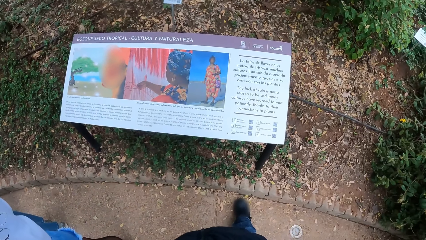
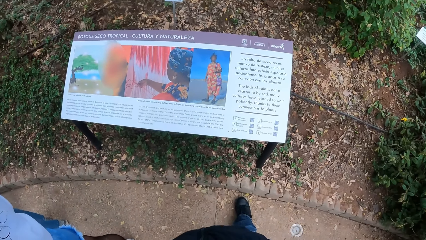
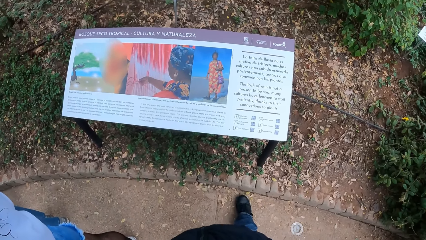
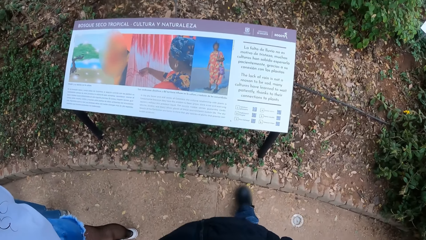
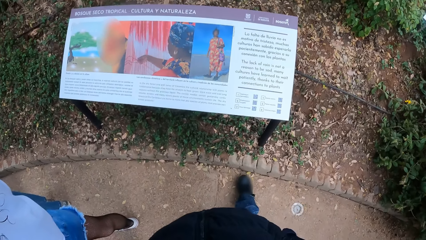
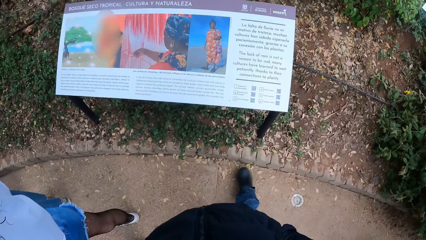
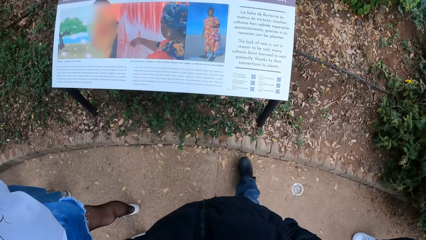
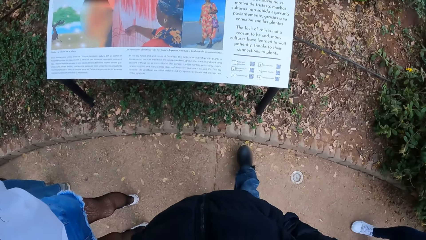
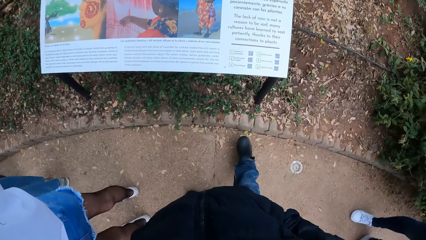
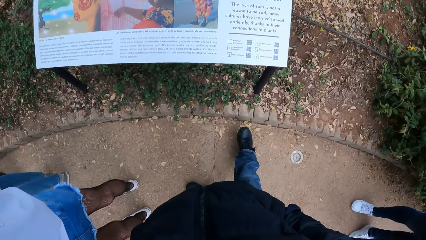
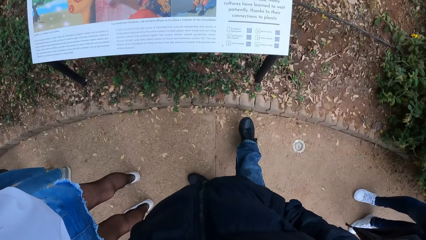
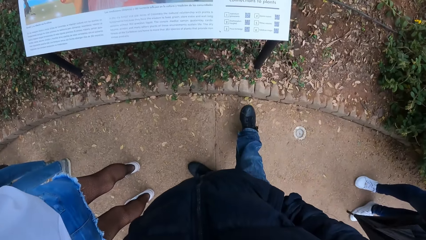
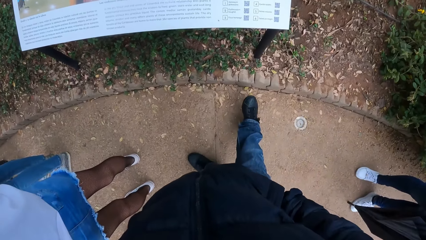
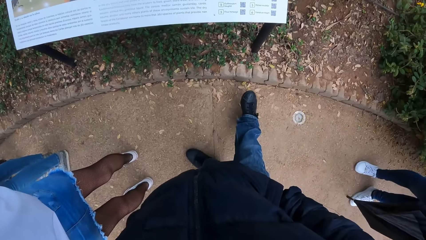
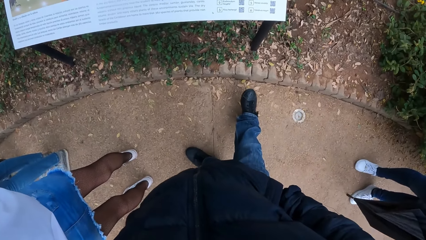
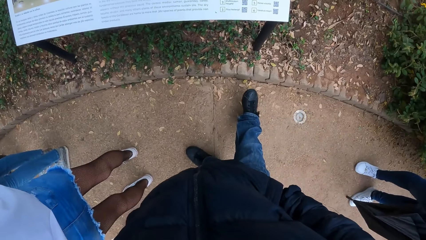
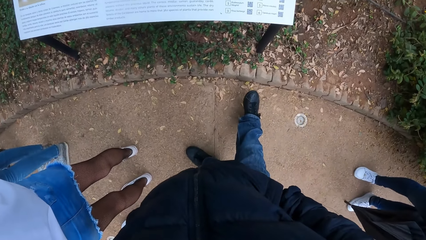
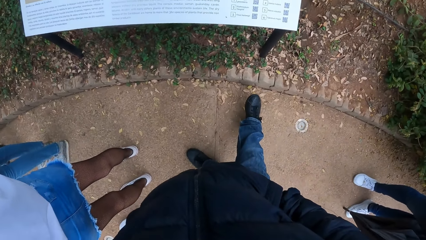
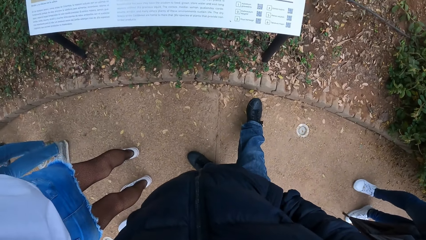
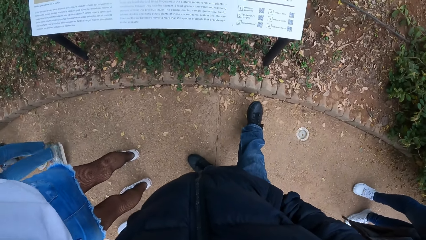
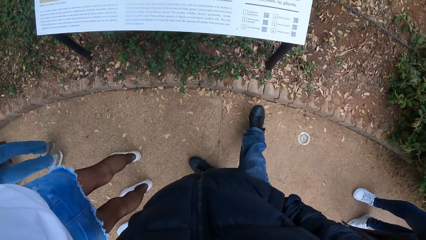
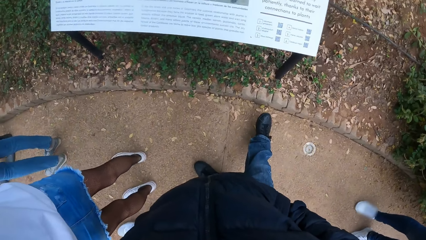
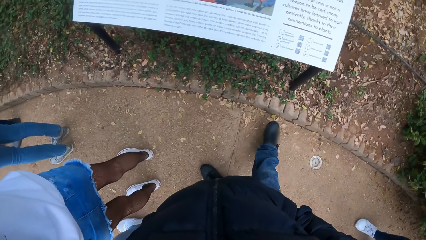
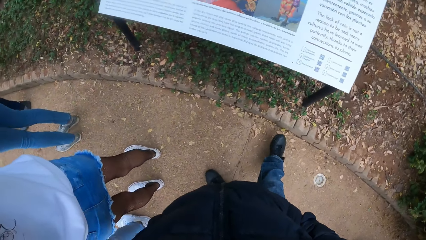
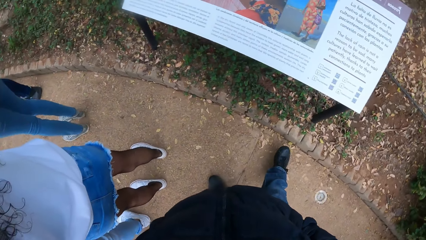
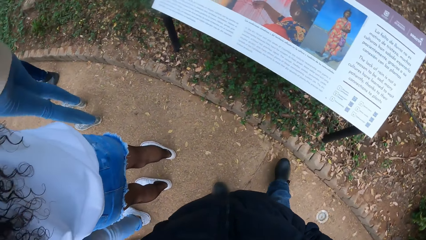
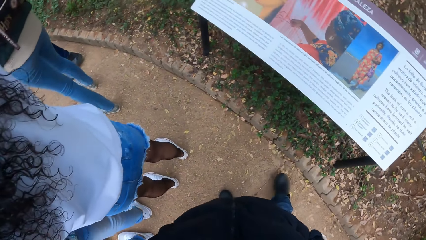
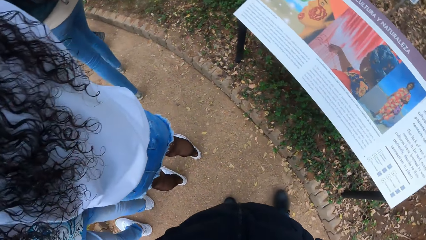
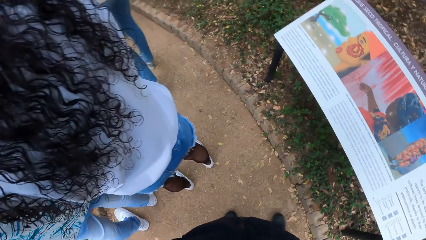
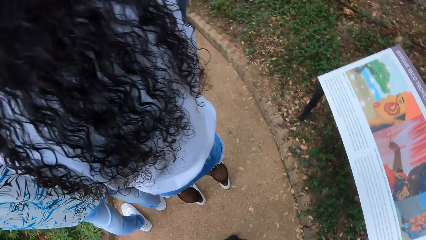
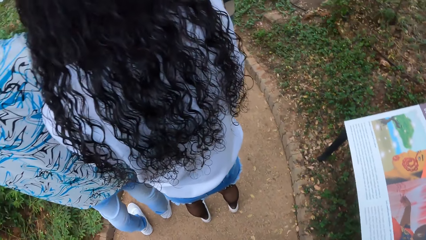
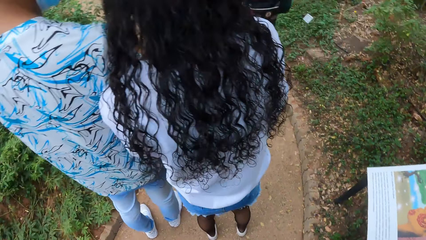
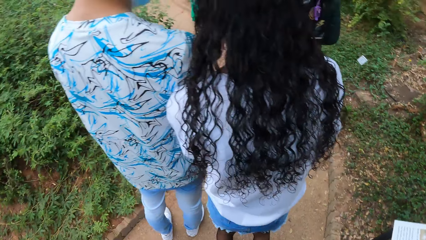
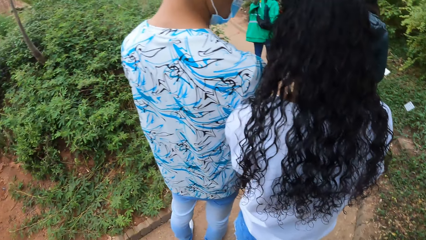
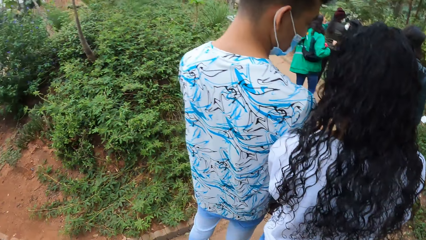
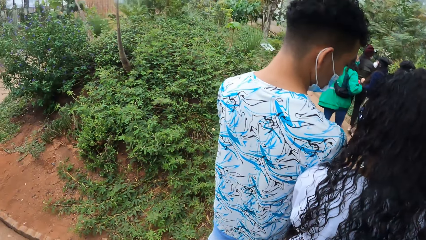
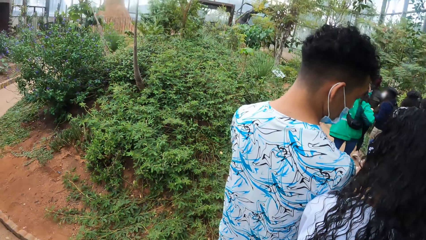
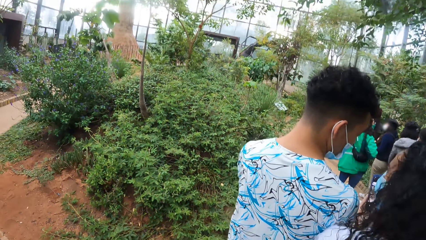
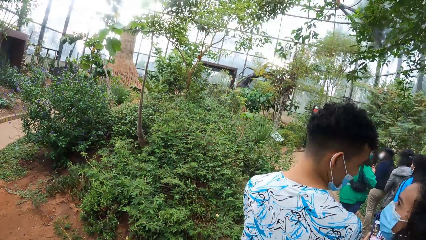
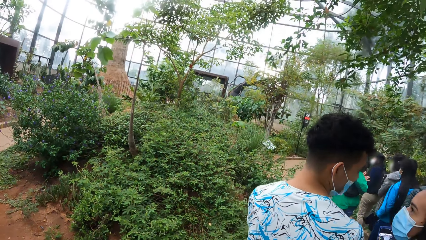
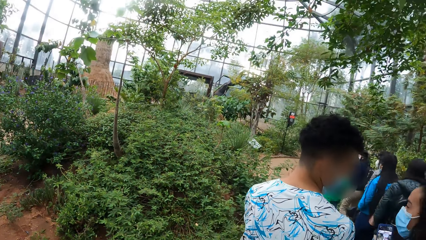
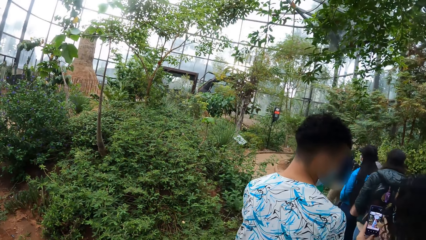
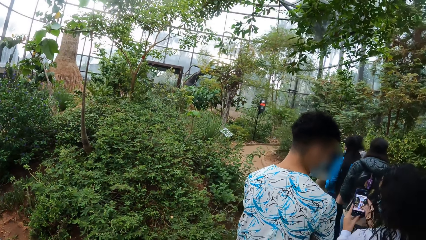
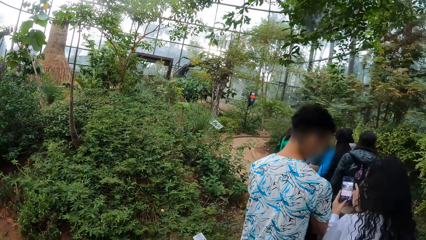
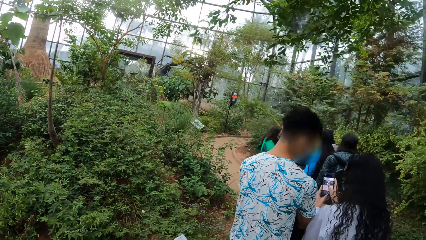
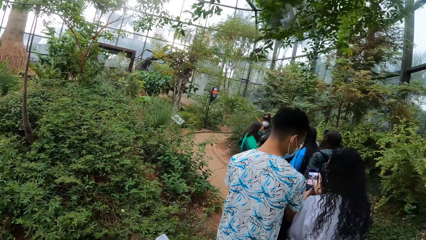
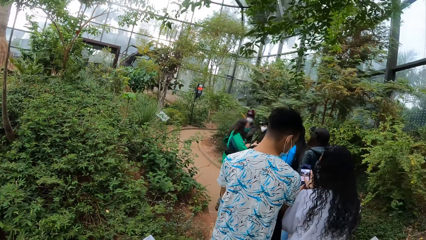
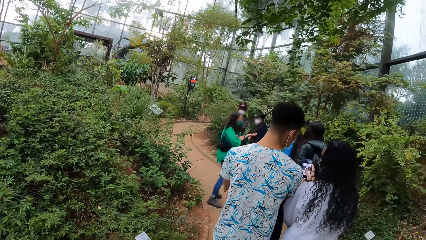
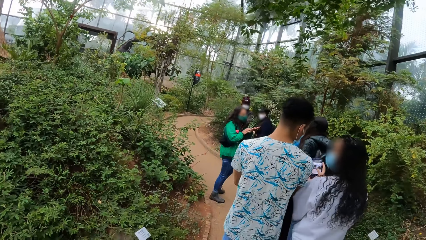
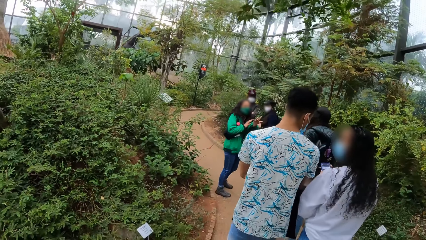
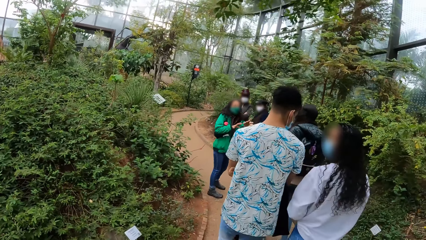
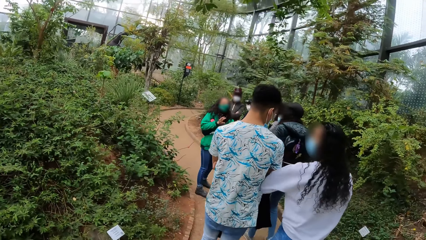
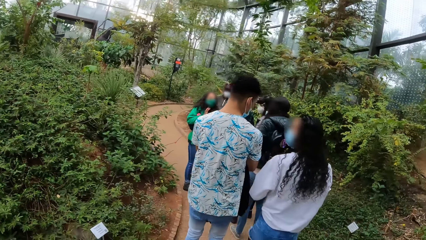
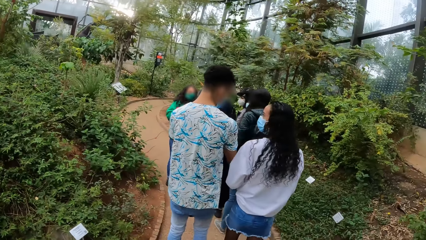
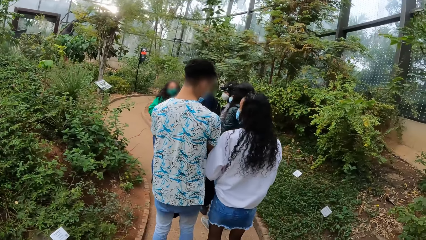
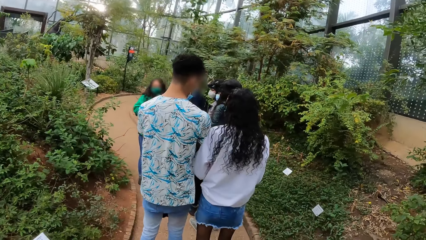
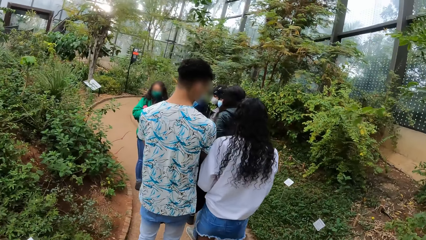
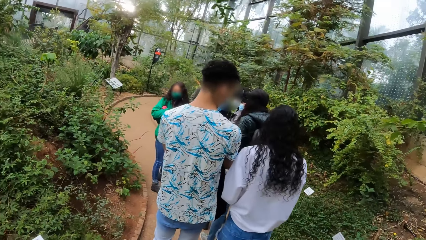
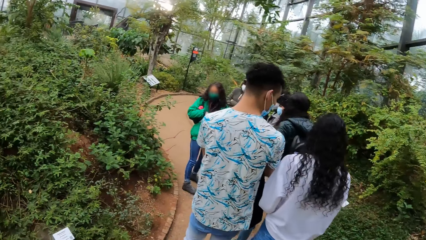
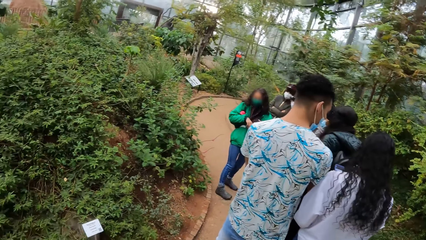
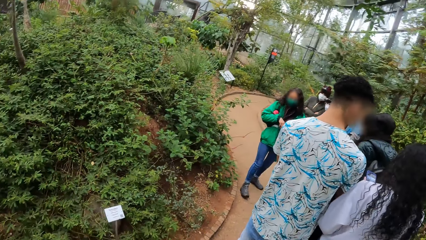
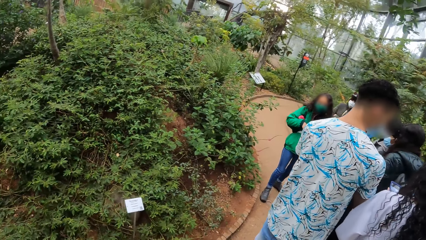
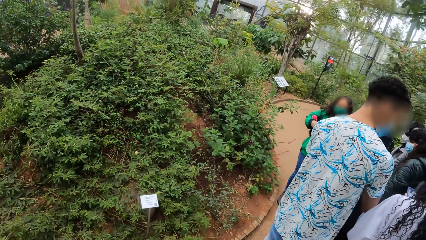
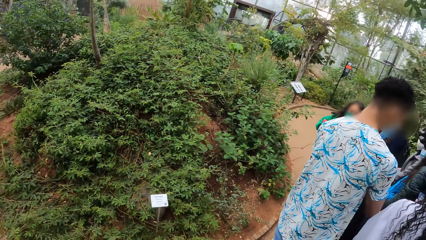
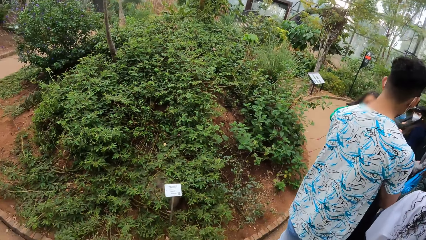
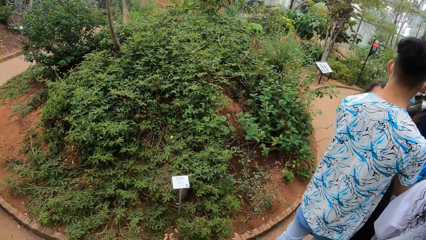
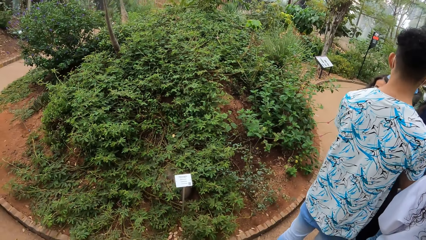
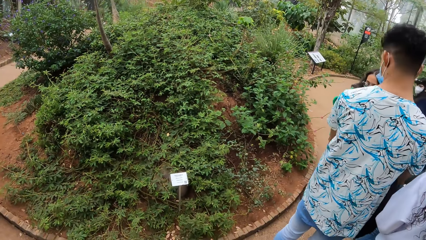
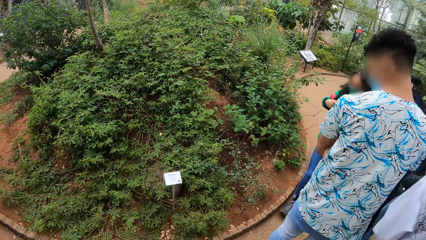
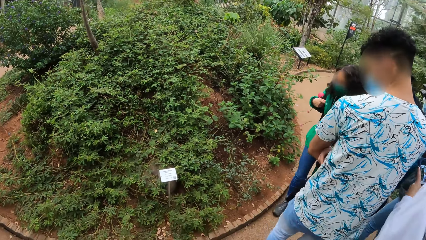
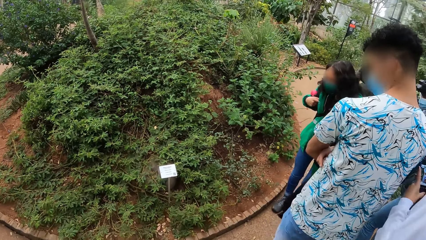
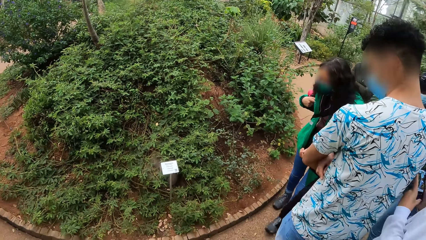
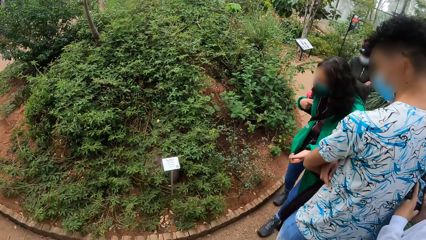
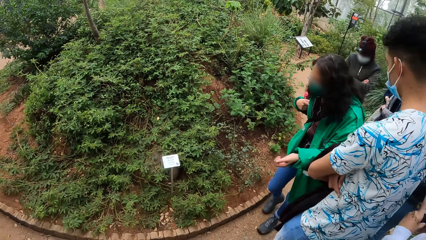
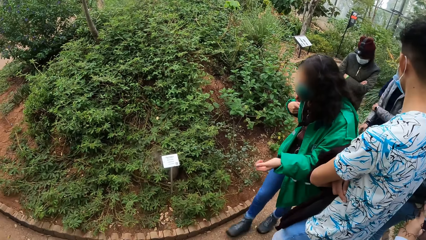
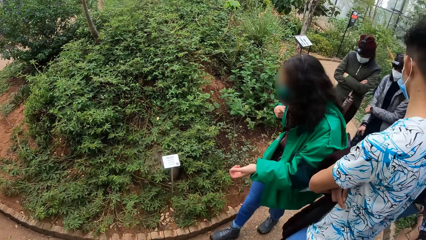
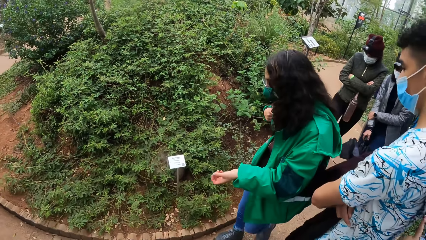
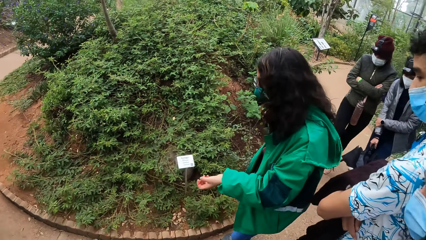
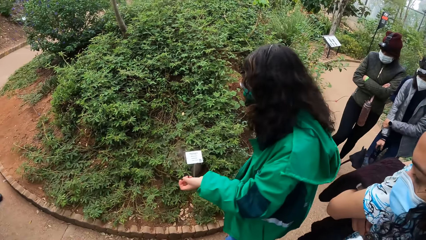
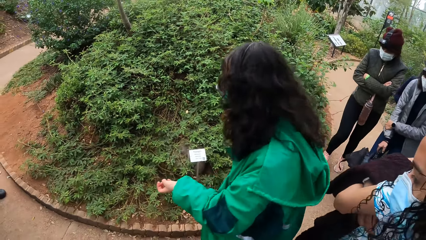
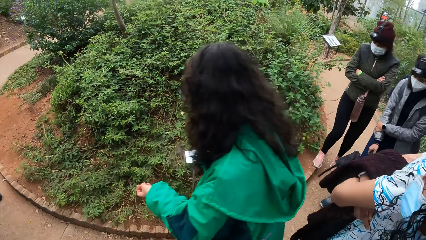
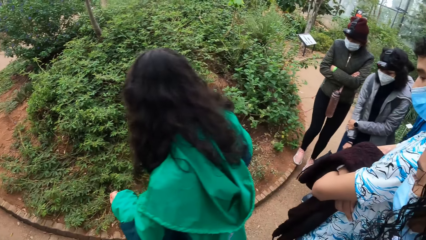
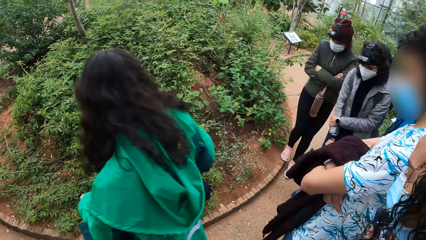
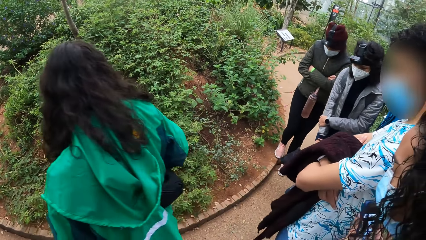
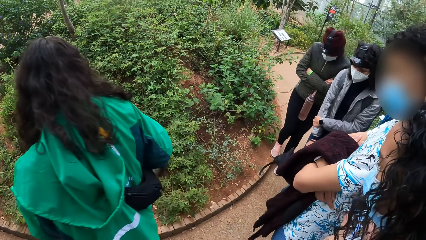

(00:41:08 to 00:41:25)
A woman operates a phone with both hands. The camera wearer walks around. The woman hits a man with her left elbow. The camera wearer turns around. A person walks around.
